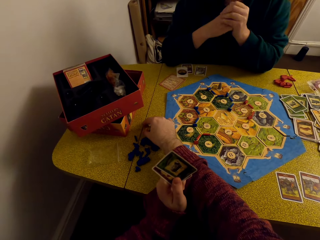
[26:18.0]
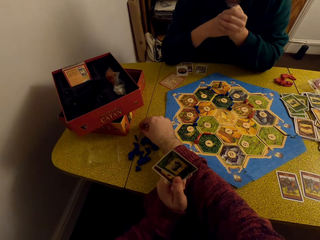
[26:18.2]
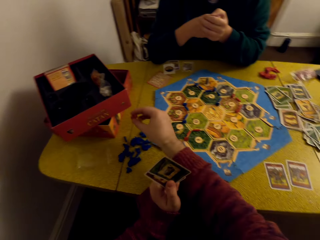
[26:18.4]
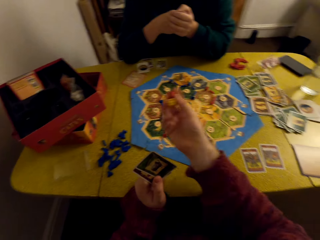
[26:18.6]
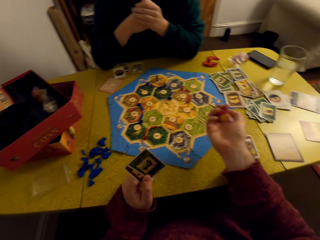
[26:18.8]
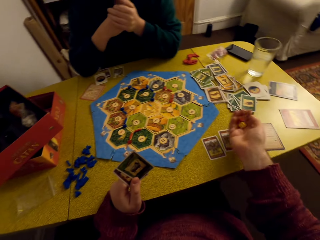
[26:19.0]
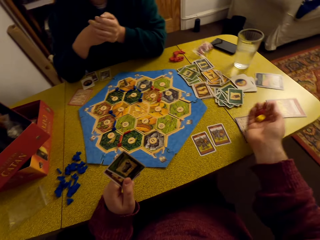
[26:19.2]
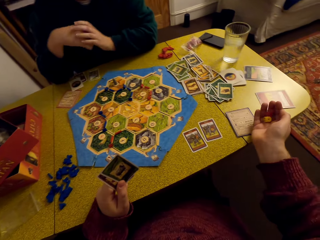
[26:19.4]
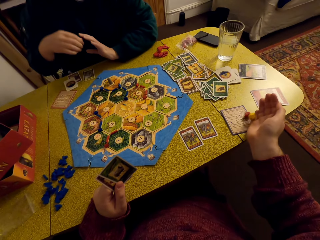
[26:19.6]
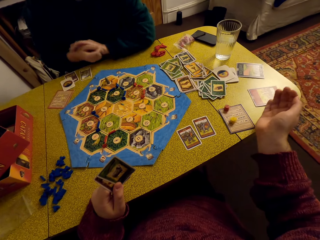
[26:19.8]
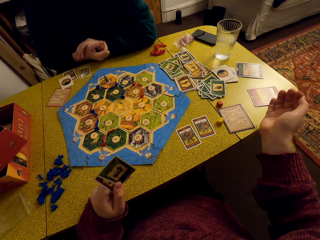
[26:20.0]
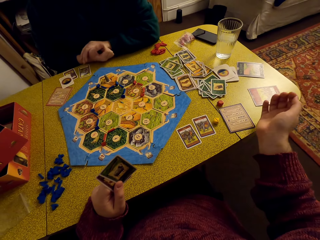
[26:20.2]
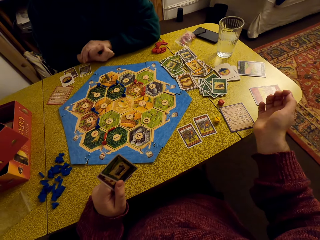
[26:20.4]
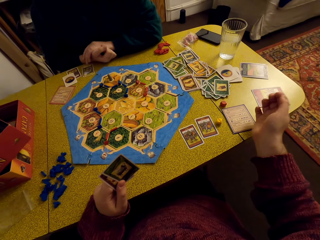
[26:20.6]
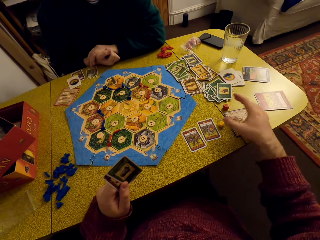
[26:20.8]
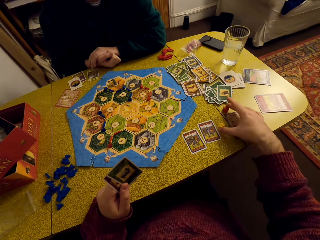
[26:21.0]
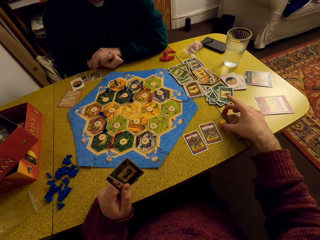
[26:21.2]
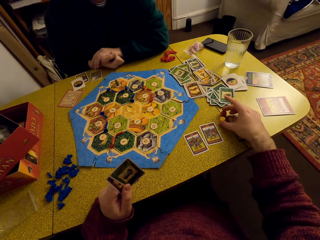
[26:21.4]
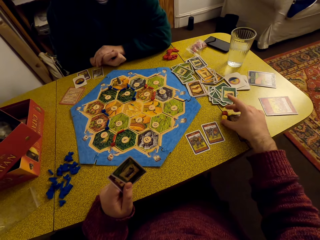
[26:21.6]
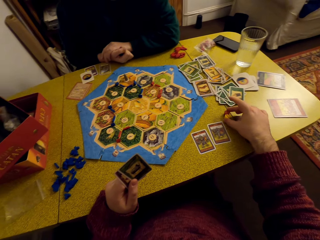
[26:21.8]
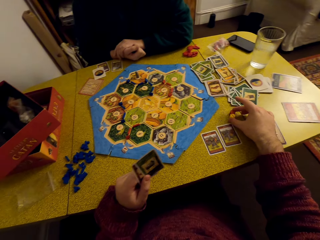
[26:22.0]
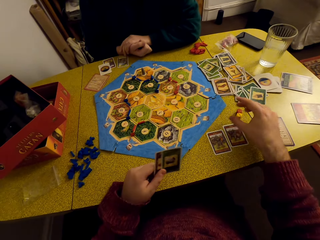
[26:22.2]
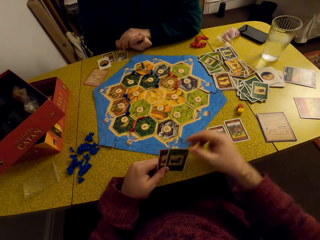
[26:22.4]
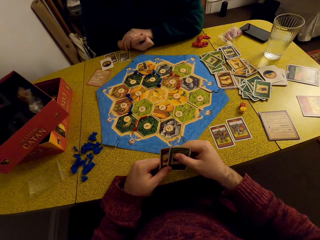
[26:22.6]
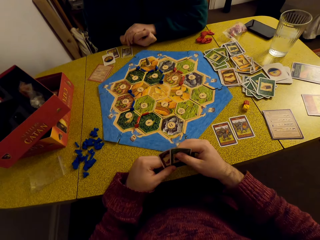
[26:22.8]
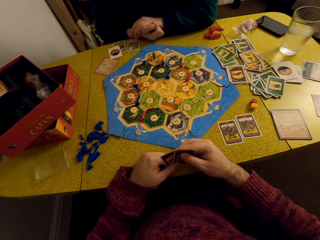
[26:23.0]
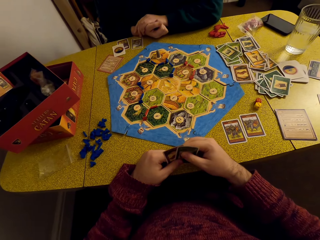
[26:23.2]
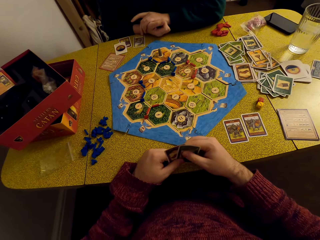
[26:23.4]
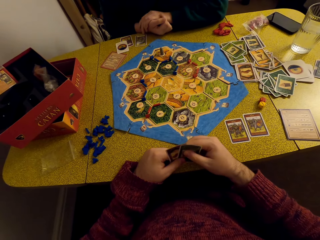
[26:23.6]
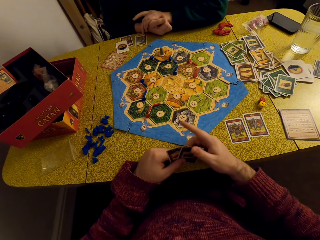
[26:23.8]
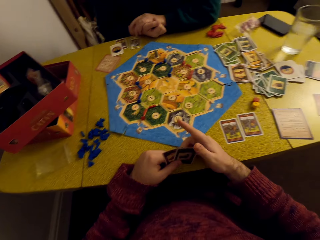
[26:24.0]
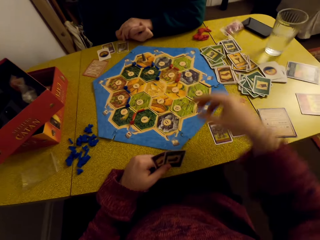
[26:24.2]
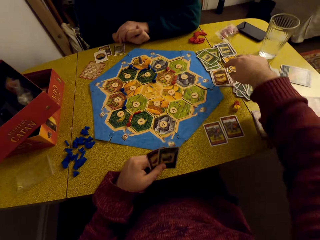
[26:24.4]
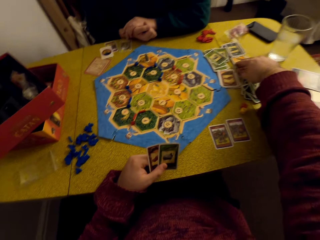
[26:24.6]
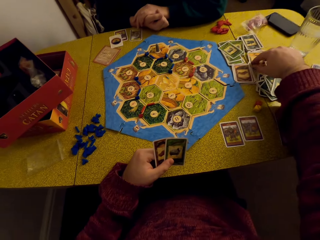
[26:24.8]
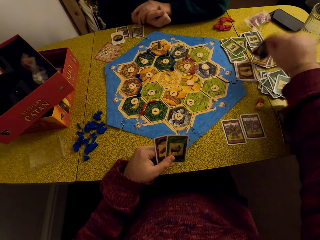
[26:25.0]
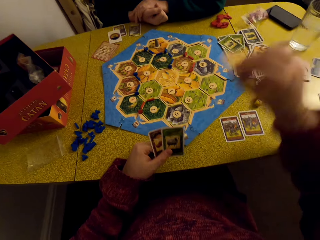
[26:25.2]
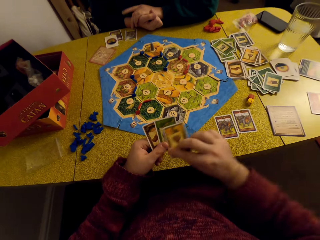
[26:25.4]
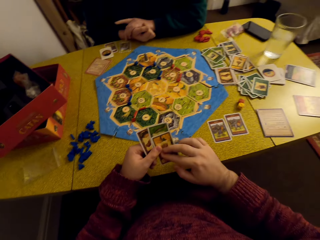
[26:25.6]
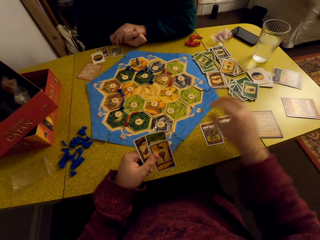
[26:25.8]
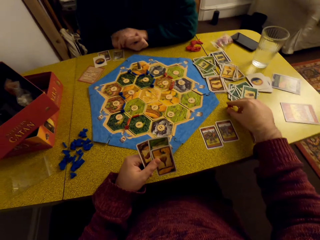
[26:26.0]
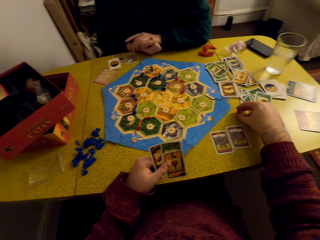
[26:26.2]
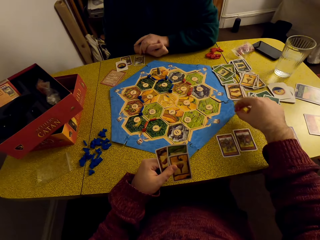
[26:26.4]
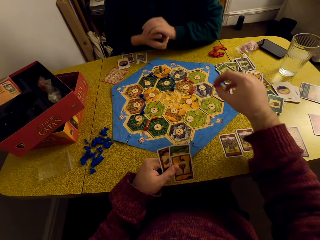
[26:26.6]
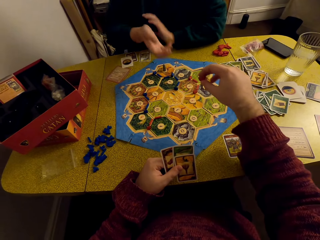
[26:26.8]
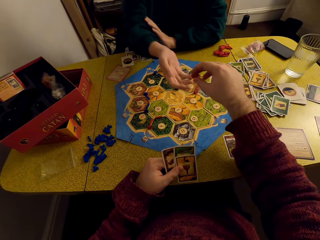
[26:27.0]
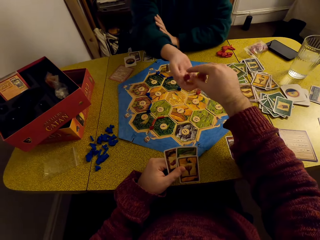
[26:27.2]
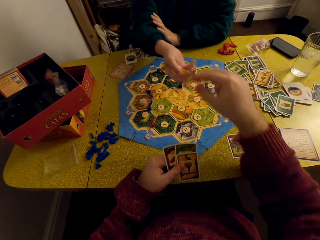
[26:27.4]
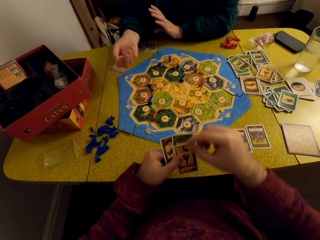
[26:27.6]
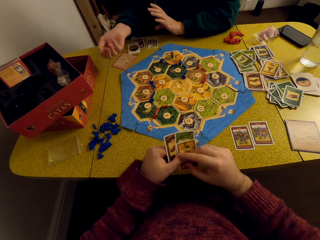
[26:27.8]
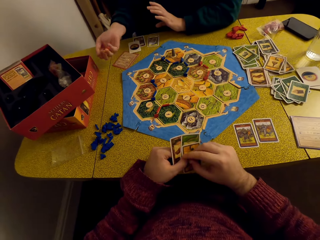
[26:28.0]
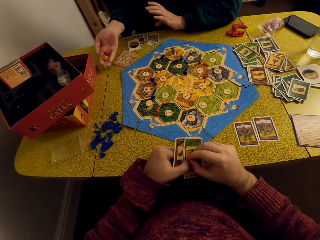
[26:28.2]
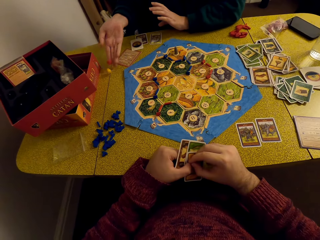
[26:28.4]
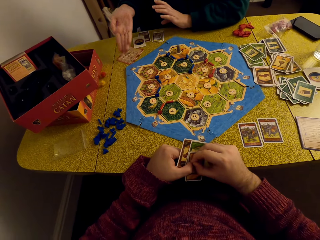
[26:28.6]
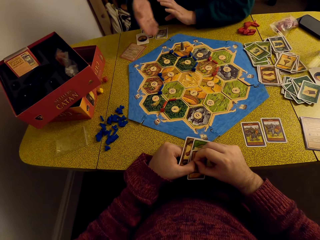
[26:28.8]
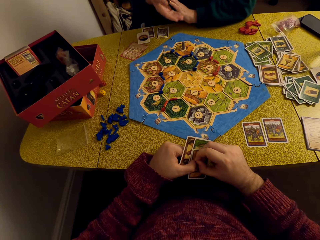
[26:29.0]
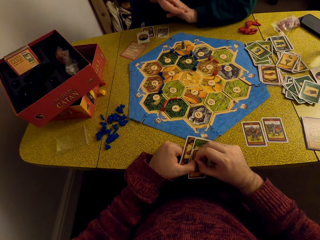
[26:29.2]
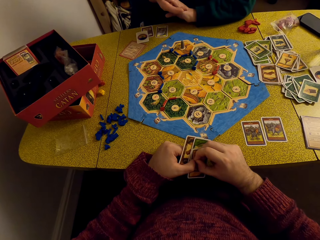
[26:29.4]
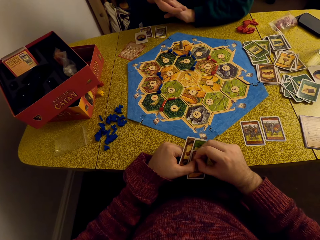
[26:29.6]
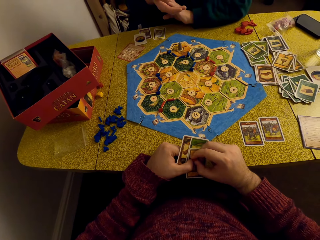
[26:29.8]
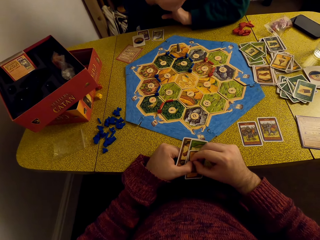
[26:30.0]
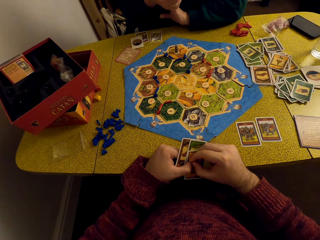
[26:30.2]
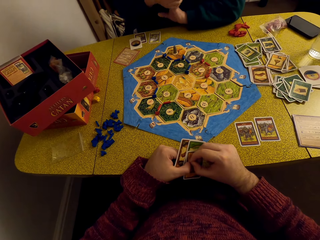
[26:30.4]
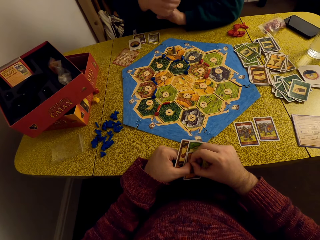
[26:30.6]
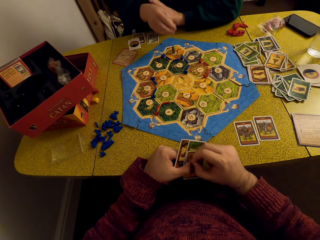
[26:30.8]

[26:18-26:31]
The camera wearer picks the dice from the table. They roll the dice, drop the dice on the table, drag the dice on the table, and assemble the dice. They pick a card from the table. They pick the dice from the table. They hand over the dice to a woman. The woman rolls the dice and drops the dice on the table.

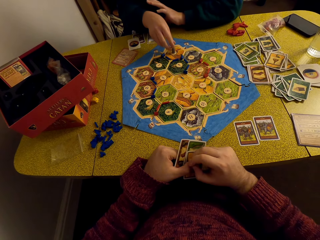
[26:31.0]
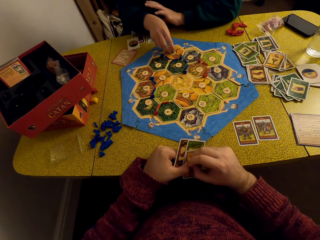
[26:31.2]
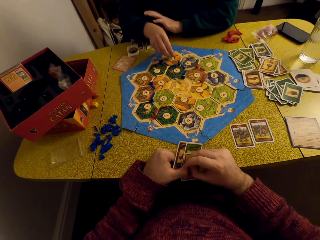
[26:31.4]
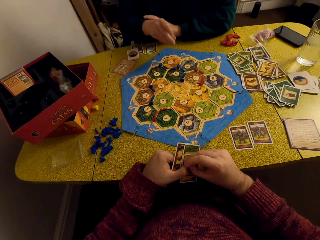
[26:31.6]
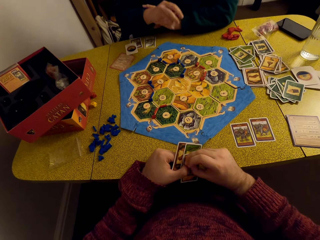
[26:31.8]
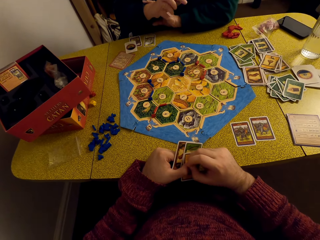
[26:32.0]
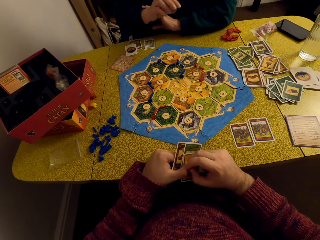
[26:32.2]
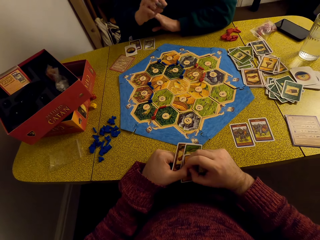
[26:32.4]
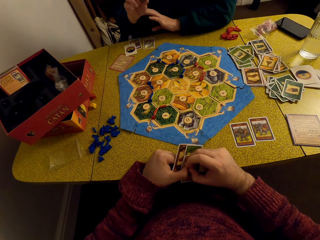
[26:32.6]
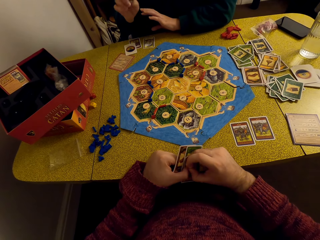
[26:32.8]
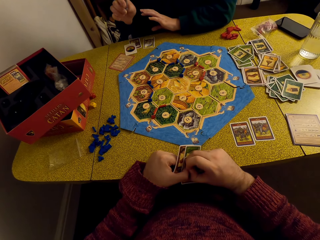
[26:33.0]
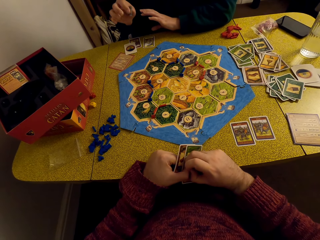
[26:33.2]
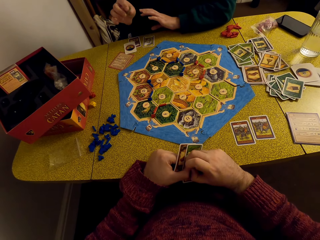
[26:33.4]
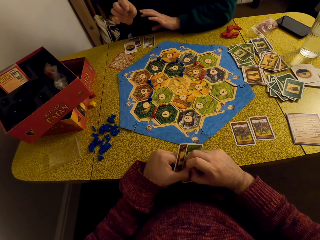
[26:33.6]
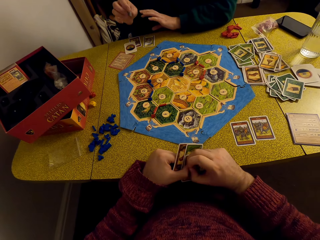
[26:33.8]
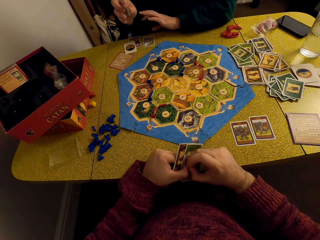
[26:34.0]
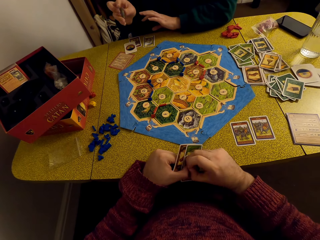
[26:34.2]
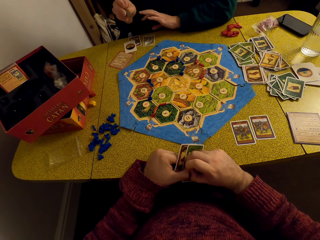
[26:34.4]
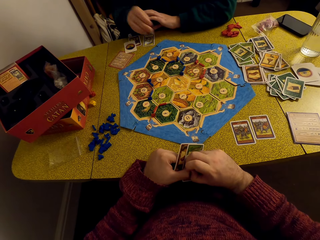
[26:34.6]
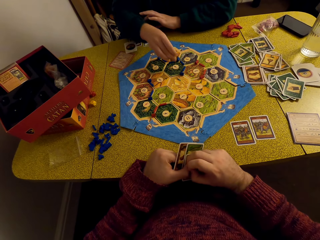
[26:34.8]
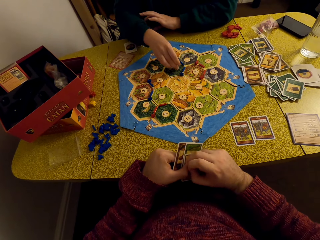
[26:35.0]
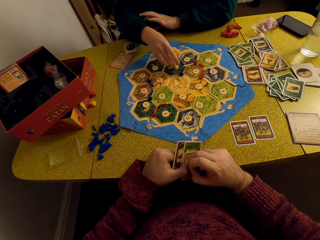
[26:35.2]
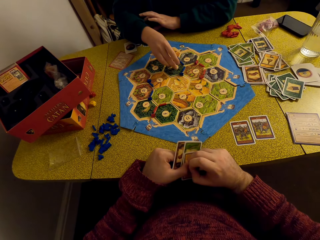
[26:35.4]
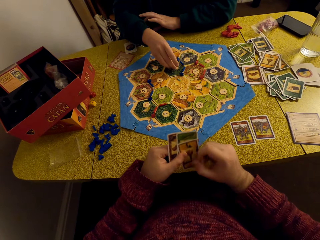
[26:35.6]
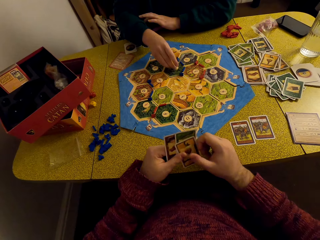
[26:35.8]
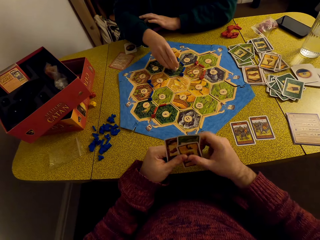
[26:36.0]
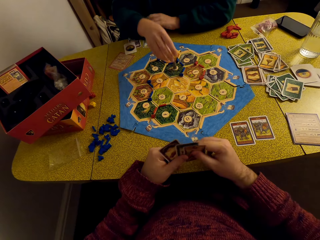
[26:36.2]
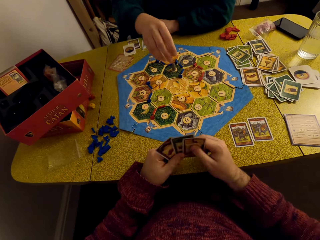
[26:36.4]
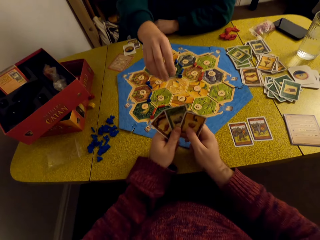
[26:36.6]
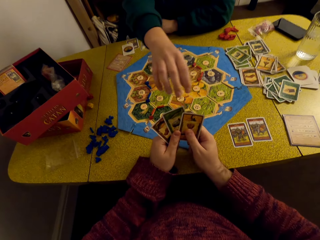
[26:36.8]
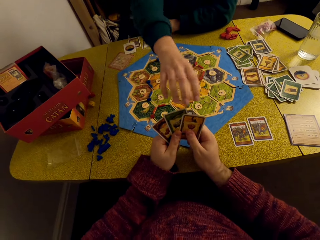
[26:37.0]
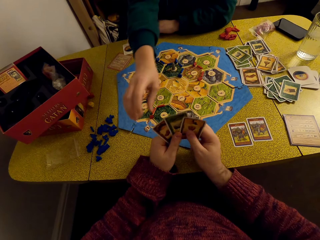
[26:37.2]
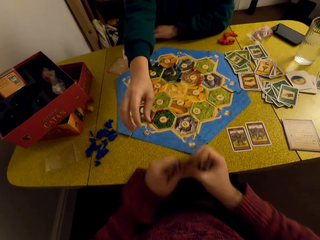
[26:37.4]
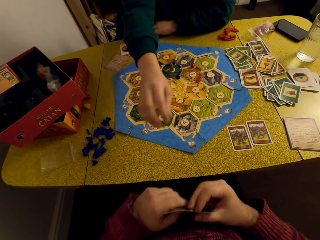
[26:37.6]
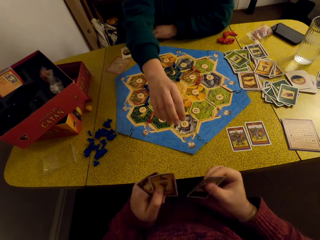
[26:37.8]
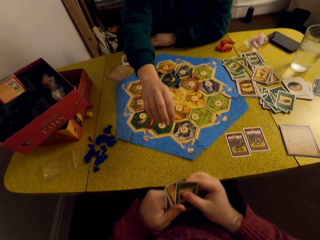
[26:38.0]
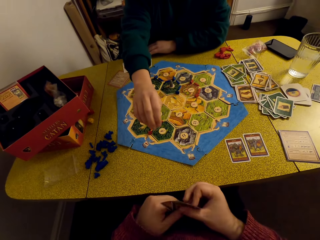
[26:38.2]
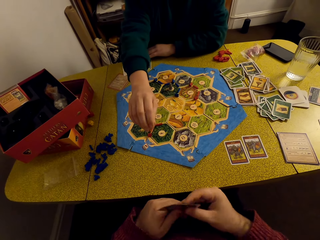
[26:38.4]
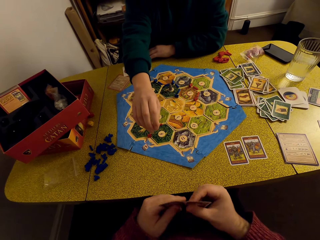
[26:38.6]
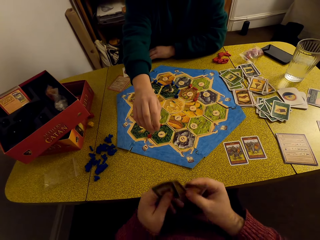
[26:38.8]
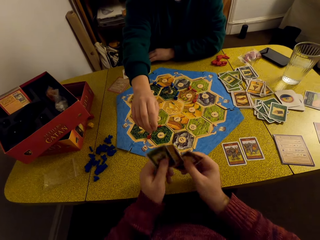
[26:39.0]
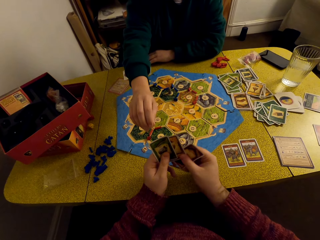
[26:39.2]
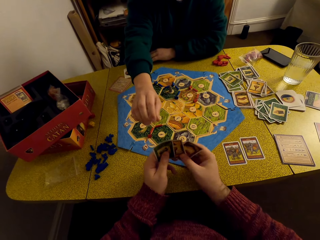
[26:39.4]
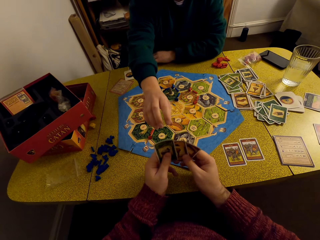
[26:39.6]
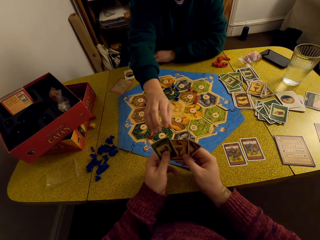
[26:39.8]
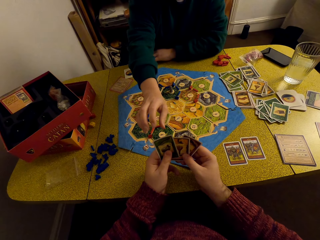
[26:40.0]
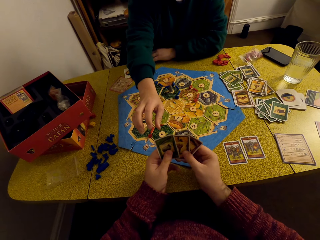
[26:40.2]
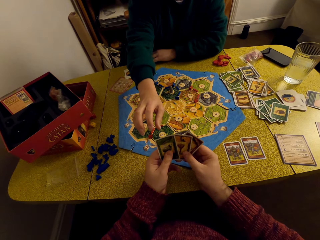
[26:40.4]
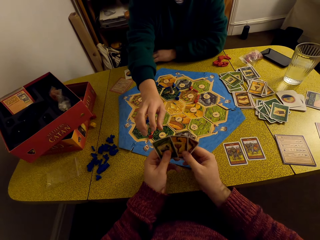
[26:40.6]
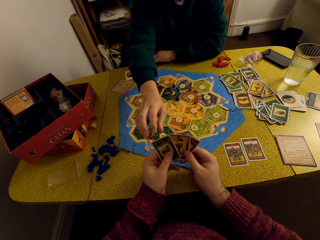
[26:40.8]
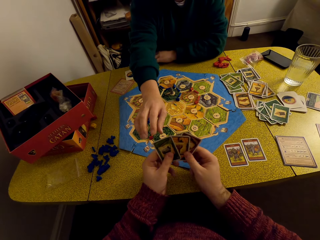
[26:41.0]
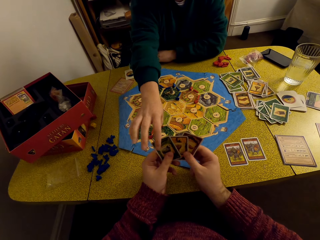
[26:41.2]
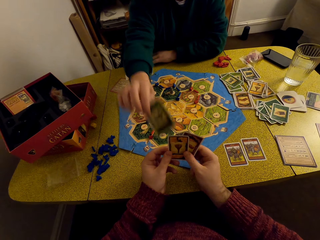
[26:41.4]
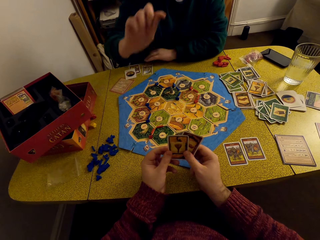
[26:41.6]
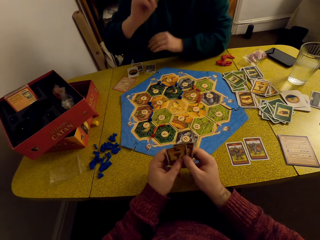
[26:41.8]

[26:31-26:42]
A woman lifts up a robber from a hex tile. She places the robber on the hex tile. She takes a card from the camera wearer.
